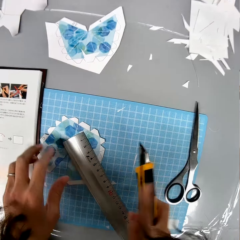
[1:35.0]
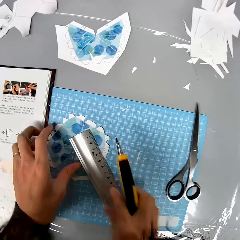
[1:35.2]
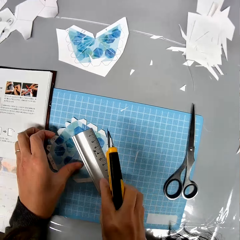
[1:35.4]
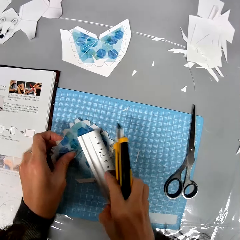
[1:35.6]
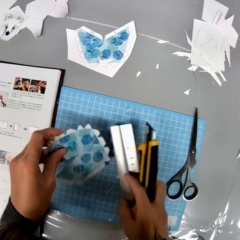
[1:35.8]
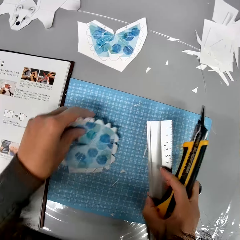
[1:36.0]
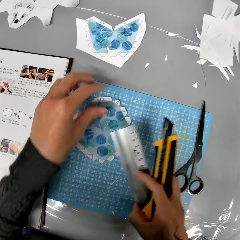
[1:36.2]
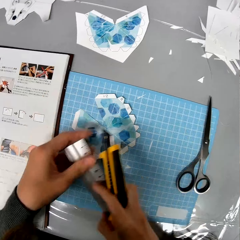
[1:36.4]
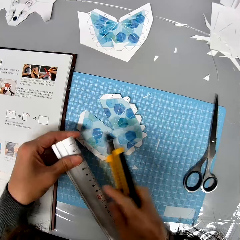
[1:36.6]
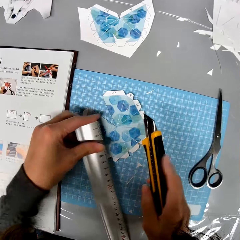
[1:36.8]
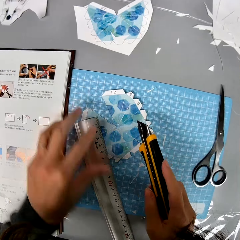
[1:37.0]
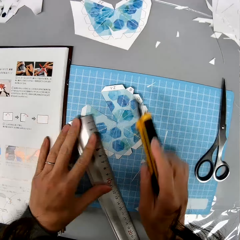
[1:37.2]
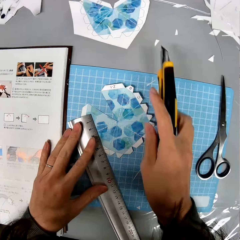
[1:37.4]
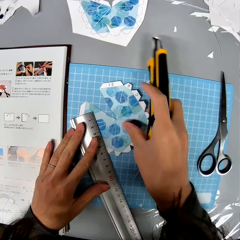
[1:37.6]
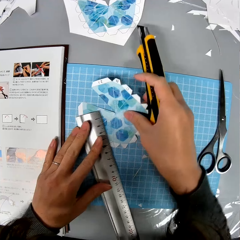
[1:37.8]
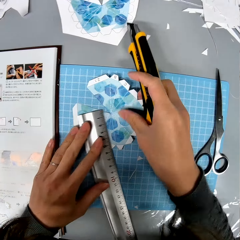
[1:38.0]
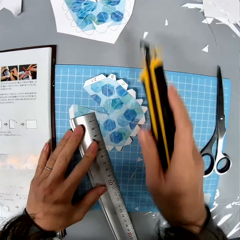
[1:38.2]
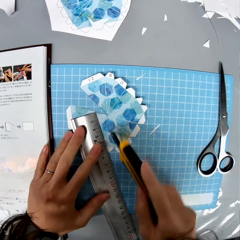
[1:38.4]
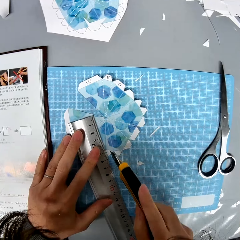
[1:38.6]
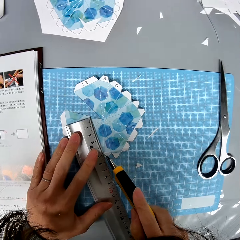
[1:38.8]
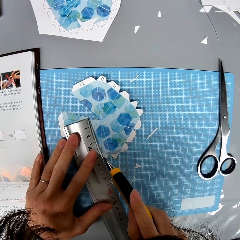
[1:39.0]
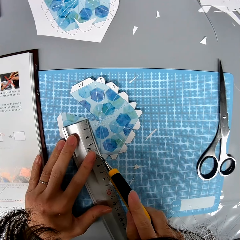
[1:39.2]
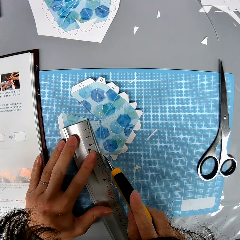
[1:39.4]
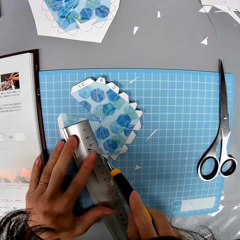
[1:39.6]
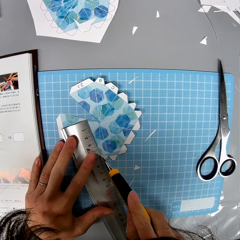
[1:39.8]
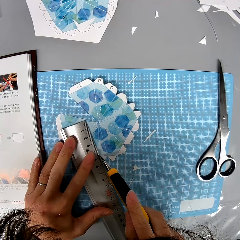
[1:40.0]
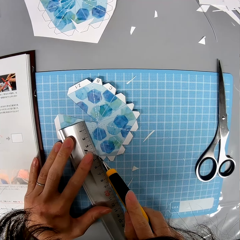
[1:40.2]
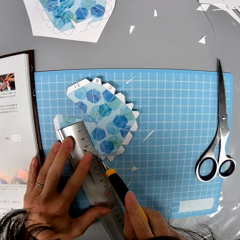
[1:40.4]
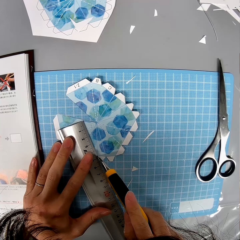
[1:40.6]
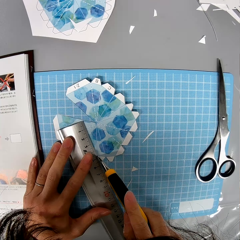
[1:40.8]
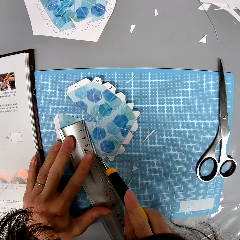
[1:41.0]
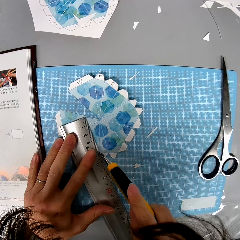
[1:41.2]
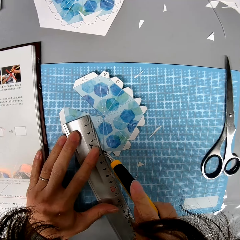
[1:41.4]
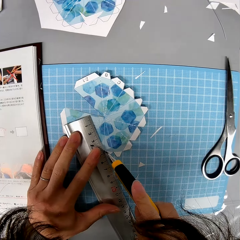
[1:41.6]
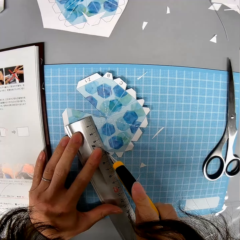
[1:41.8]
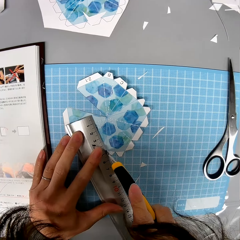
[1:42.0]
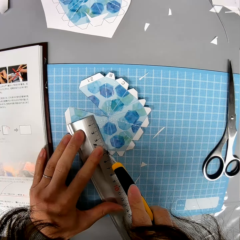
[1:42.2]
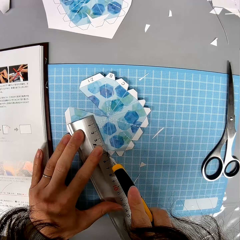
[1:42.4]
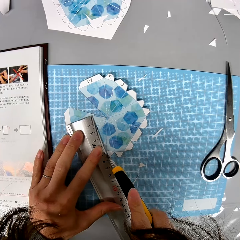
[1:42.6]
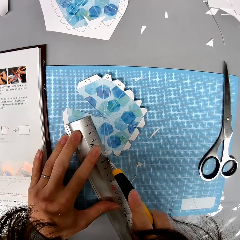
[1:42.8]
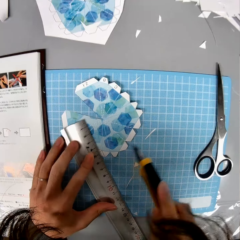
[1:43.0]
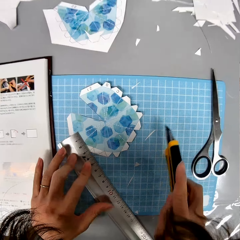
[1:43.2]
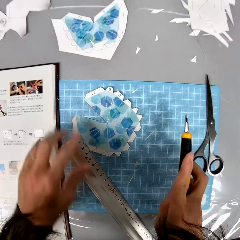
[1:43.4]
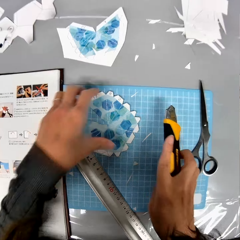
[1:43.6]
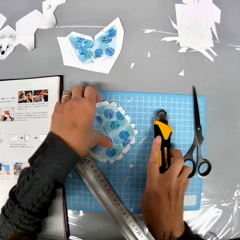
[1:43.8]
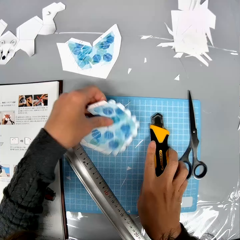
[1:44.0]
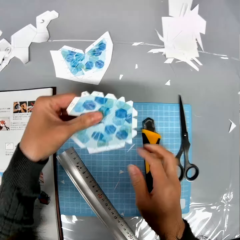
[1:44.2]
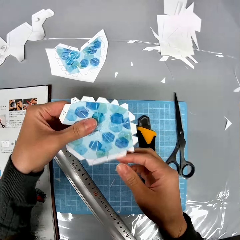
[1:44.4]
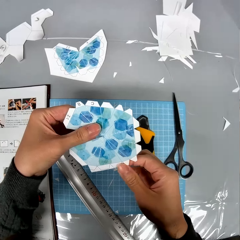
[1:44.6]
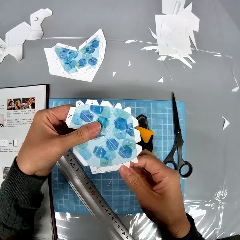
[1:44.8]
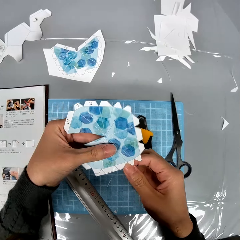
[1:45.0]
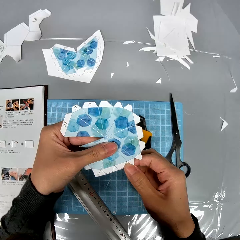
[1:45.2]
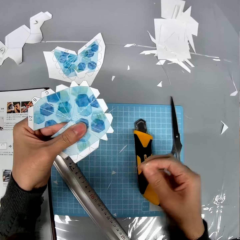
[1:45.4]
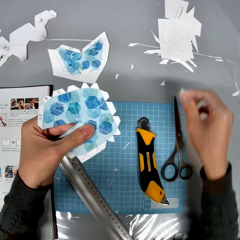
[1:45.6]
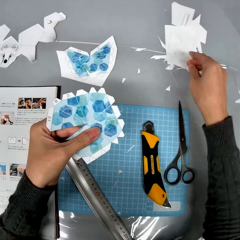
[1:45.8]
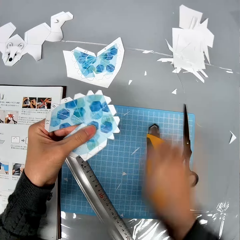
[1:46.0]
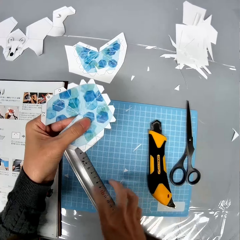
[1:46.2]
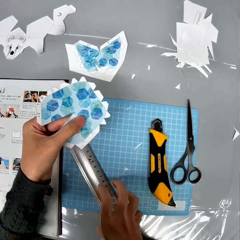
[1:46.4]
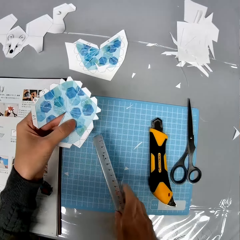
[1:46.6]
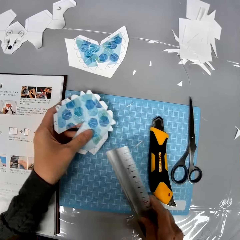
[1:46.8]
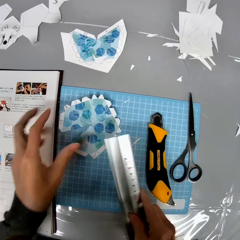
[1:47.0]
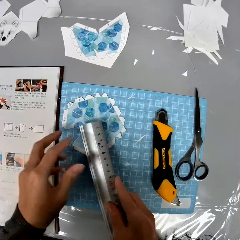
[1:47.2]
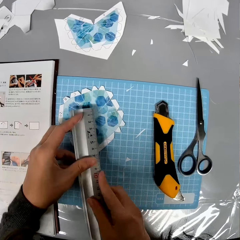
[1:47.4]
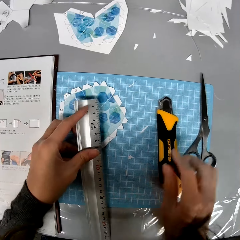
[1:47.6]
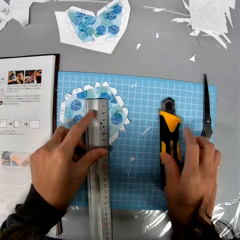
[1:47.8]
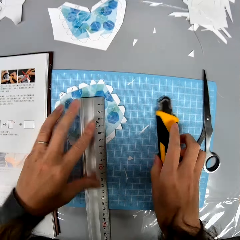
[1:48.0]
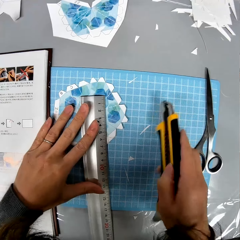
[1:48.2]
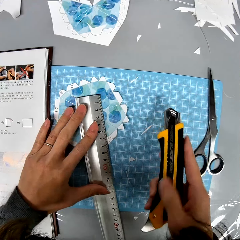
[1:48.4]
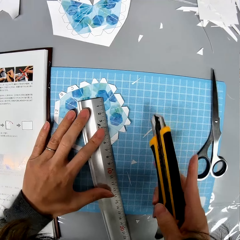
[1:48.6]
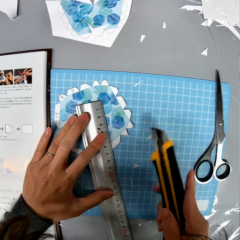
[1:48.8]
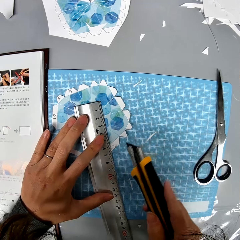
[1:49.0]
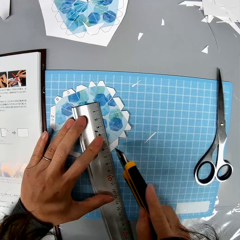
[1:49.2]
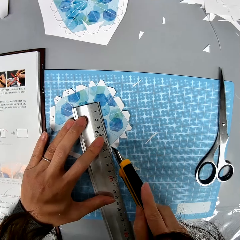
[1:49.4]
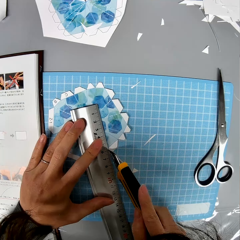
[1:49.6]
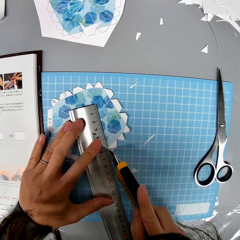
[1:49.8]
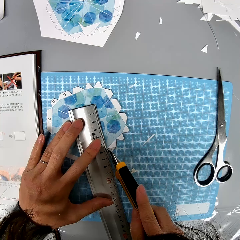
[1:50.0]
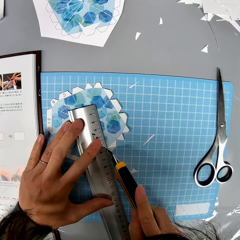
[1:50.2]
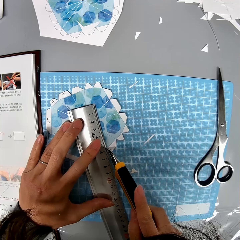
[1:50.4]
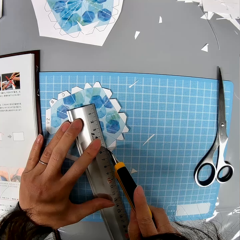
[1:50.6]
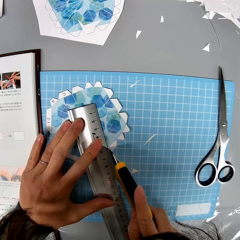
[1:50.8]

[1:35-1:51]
The camera wearer picks up the ruler, changes the position of the cardboard paper and drops the ruler on the cardboard paper. They hold the blade and ruler in hand. They cut the paper with the blade. They cut the cardboard paper using a craft knife. They drop the craft knife on the table and pick up the cardboard paper. They hold the paper. They pull out a piece of cardboard paper from the cardboard paper and drop it on the table. They pick up the ruler, drop the cardboard paper on the table and place the ruler on the cardboard paper. They pick up the craft knife. They cut the paper with the blade.

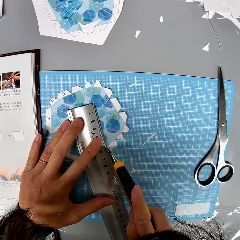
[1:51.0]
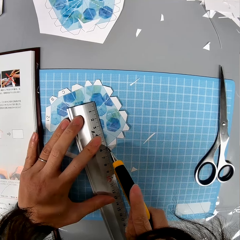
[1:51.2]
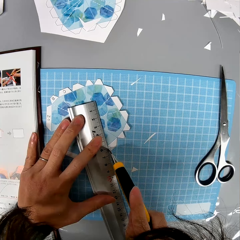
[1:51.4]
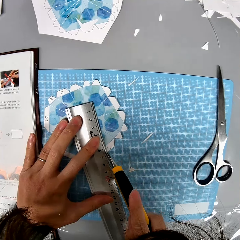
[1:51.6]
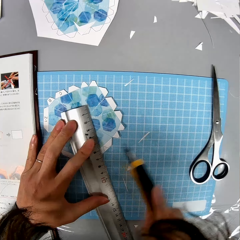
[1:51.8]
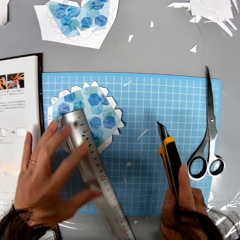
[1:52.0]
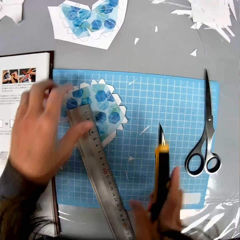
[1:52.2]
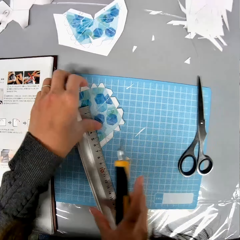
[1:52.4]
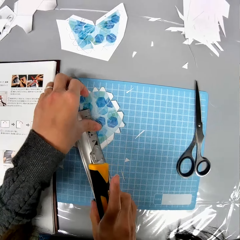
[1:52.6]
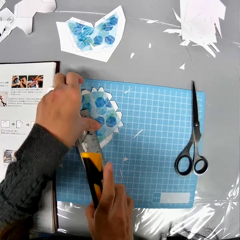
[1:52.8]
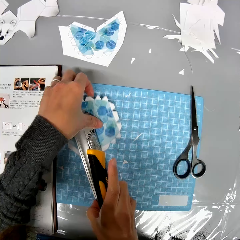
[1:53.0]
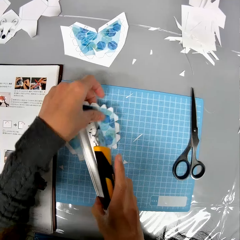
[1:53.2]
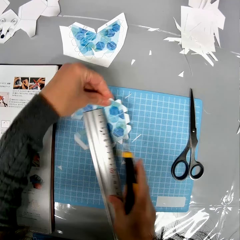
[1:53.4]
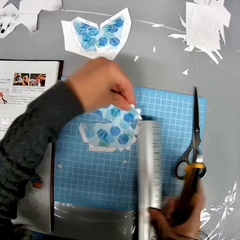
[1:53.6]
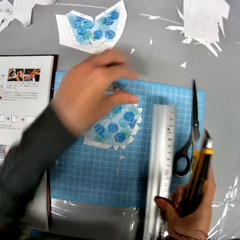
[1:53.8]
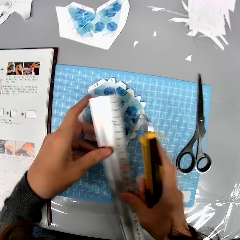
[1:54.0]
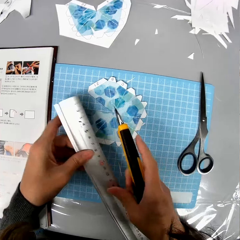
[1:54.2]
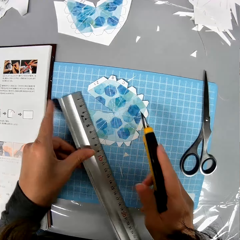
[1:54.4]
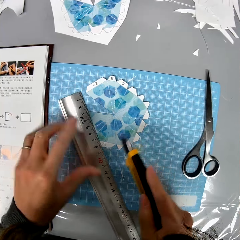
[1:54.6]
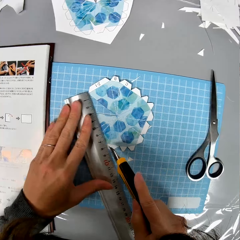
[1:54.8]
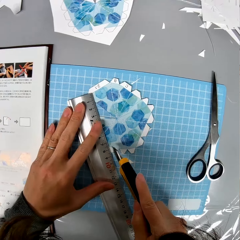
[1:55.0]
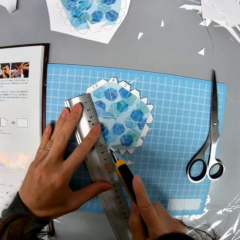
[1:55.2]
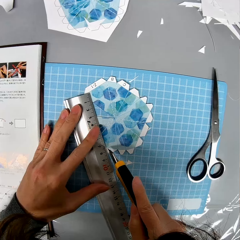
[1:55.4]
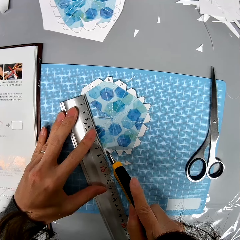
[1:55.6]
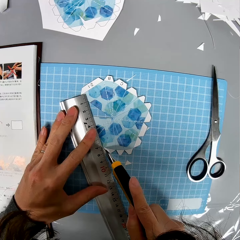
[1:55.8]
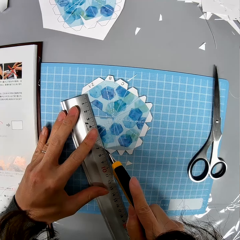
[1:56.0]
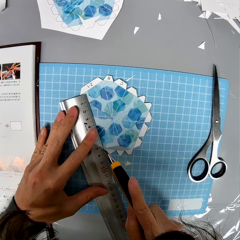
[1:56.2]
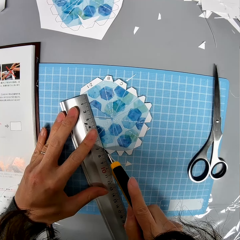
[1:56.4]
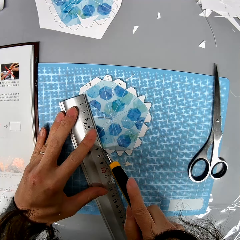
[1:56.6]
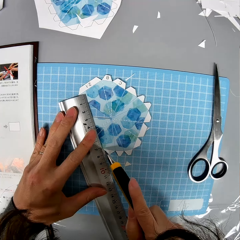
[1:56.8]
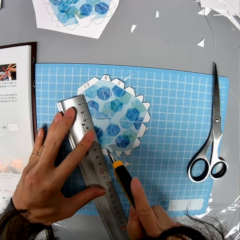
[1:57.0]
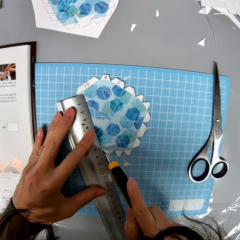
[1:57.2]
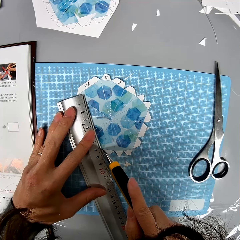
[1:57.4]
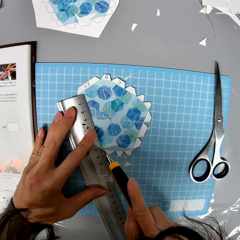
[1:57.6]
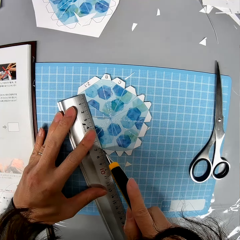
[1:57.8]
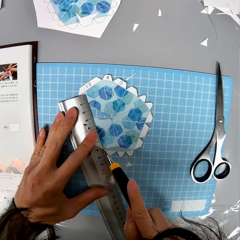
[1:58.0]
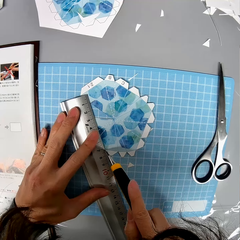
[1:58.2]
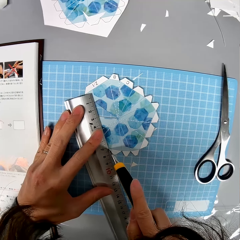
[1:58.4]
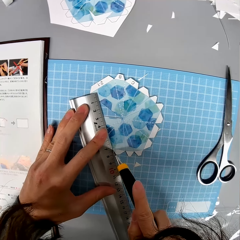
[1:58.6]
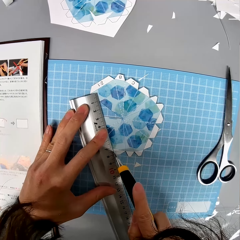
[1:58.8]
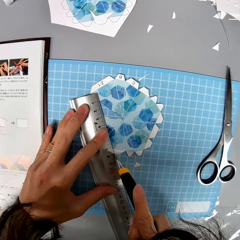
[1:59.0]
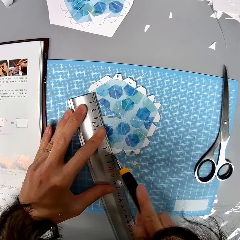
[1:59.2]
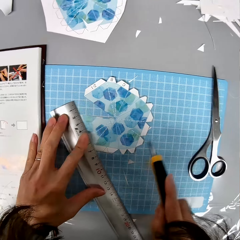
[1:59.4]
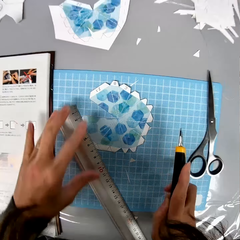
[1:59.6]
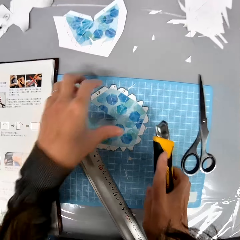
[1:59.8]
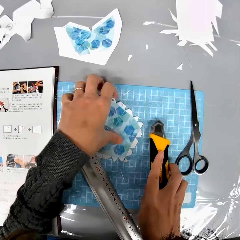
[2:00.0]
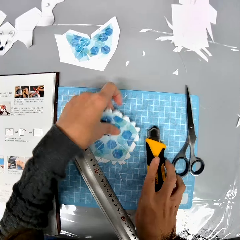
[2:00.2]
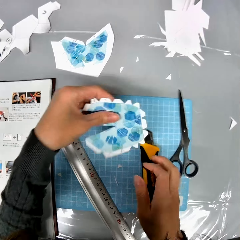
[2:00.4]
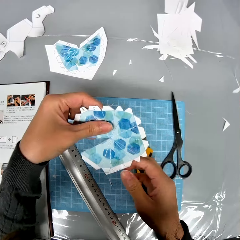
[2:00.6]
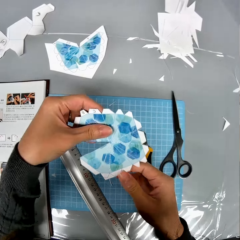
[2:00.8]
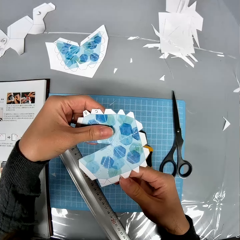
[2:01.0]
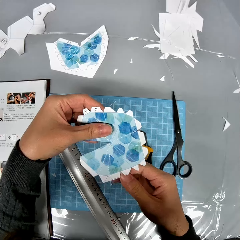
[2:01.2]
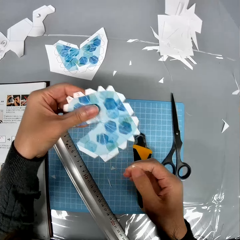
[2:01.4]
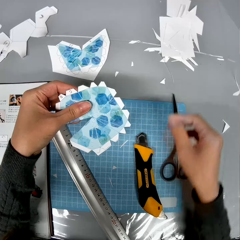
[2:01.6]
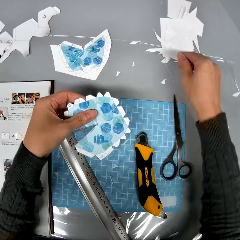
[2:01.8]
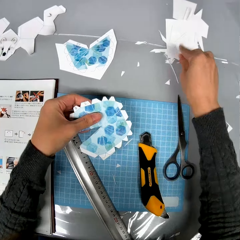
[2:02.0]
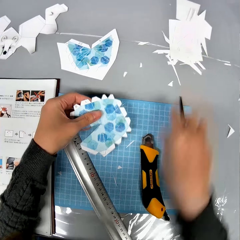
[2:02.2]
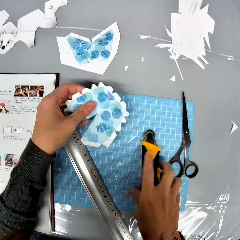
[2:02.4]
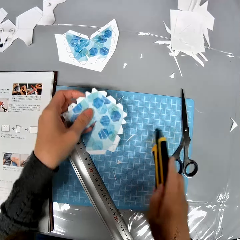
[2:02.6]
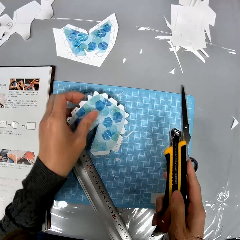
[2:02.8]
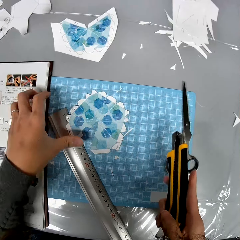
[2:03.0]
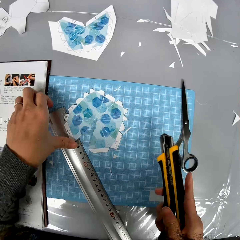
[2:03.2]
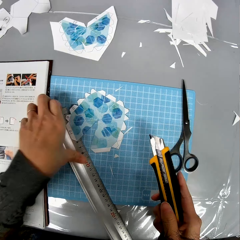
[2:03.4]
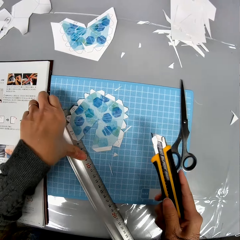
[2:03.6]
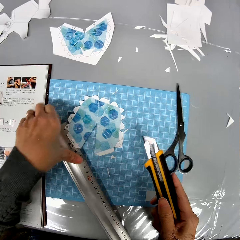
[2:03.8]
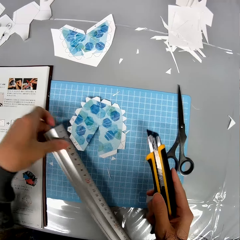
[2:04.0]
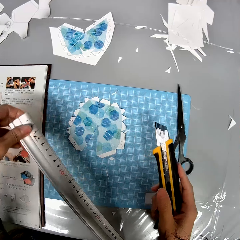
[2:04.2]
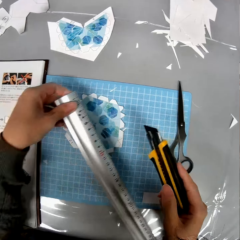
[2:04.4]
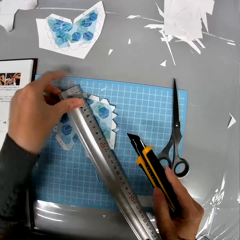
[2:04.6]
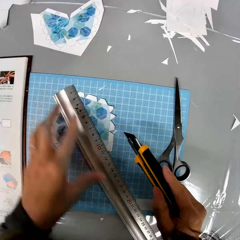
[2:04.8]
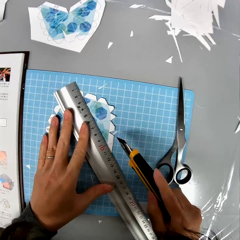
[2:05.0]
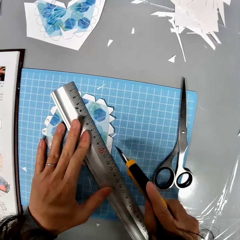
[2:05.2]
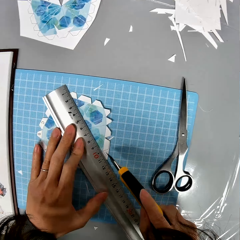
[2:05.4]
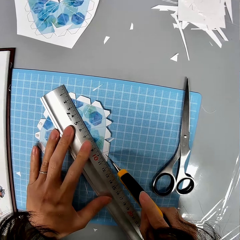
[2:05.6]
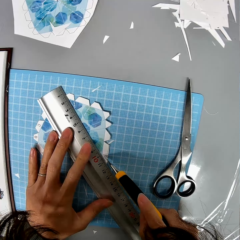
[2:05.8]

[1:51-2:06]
The camera wearer picks up the ruler, changes the position of the cardboard paper and drops the ruler on the cardboard paper. They take the shaped paper. They cut the cardboard paper using a craft knife. They drop the craft knife on the table and pick up the cardboard paper. They pull out a piece of cardboard paper from the cardboard paper and drop it on the table. They pick up the craft knife and drop the cardboard paper on the table. They pick up the ruler. They place the ruler on the cardboard paper.
